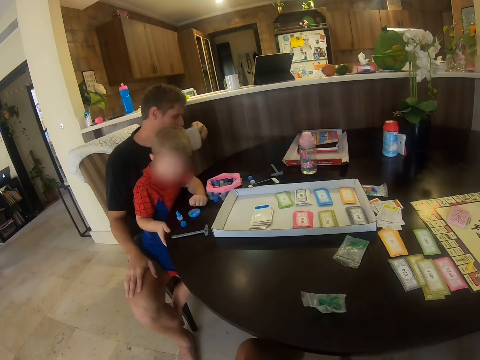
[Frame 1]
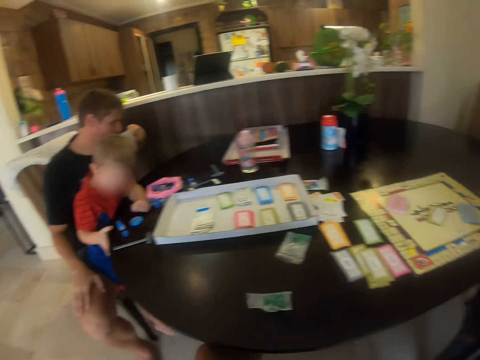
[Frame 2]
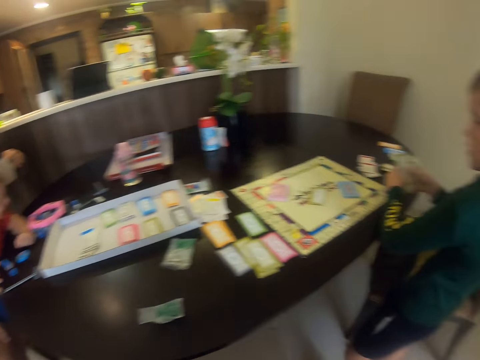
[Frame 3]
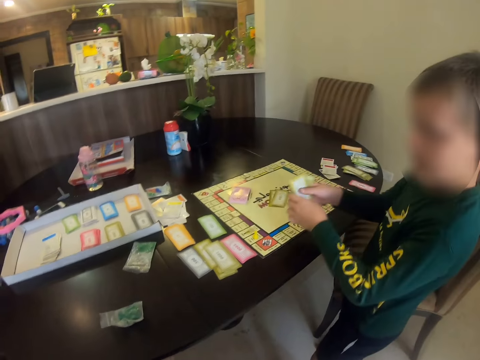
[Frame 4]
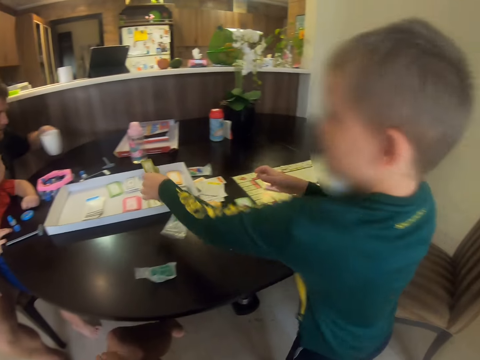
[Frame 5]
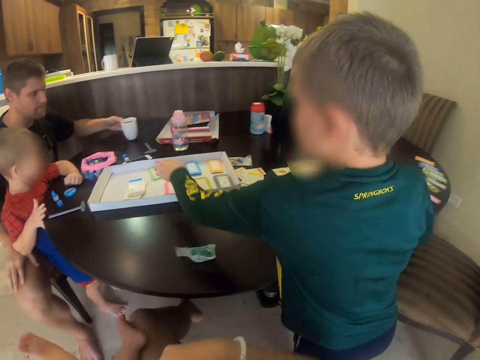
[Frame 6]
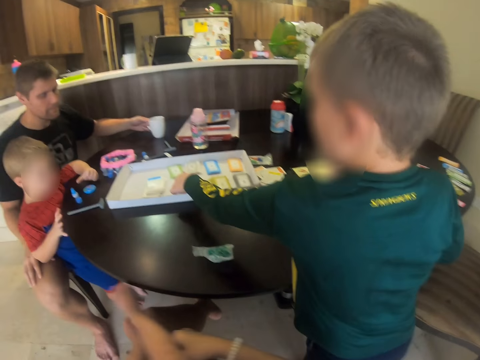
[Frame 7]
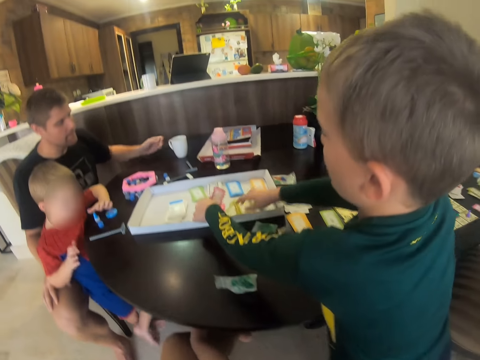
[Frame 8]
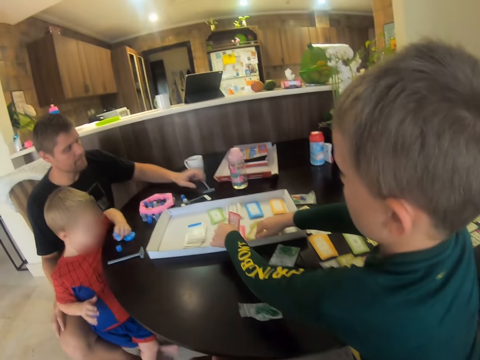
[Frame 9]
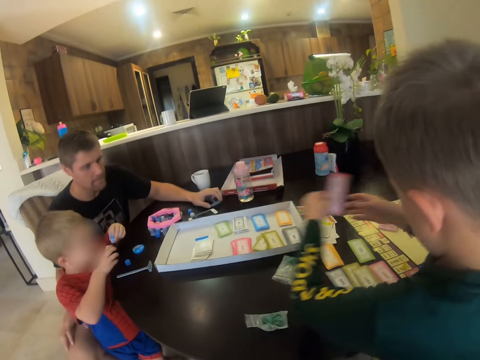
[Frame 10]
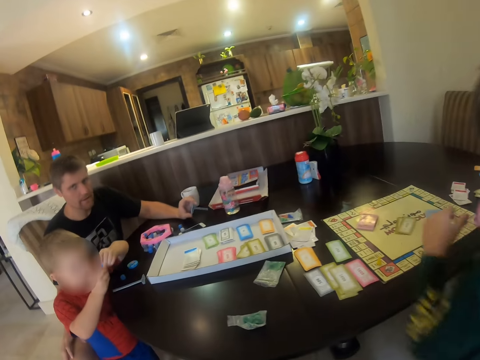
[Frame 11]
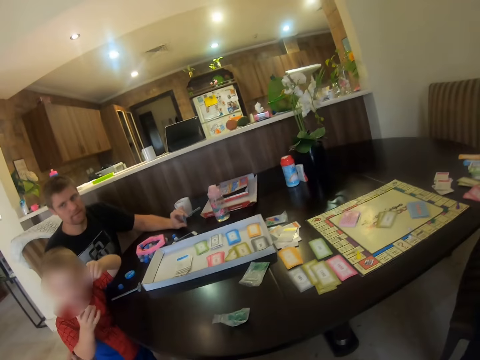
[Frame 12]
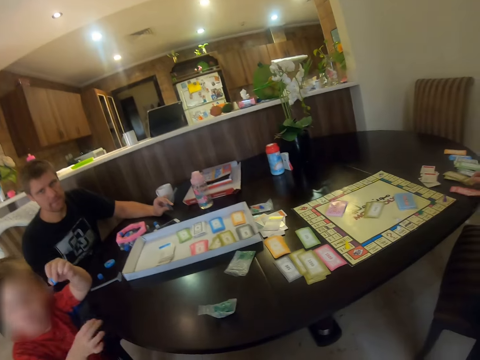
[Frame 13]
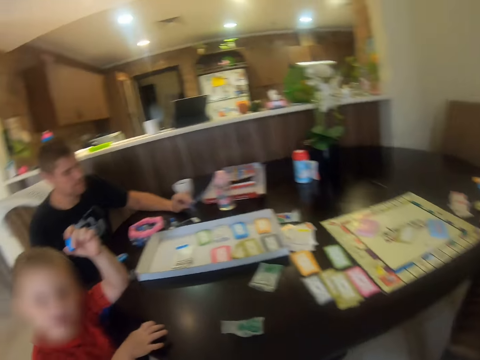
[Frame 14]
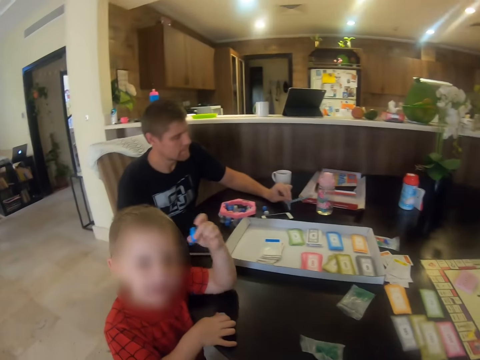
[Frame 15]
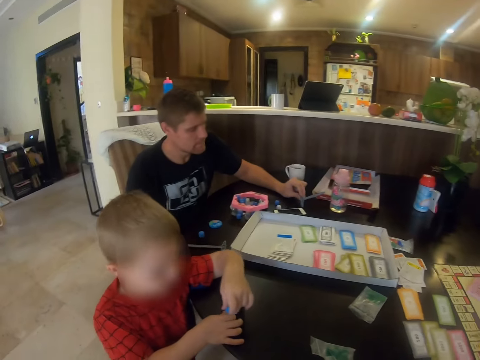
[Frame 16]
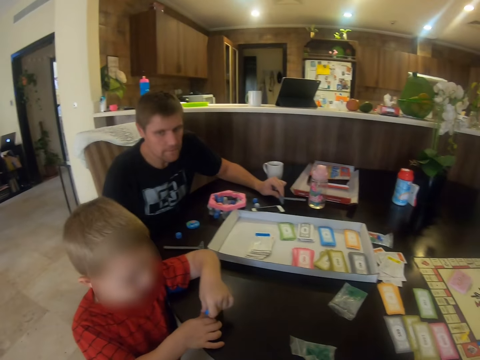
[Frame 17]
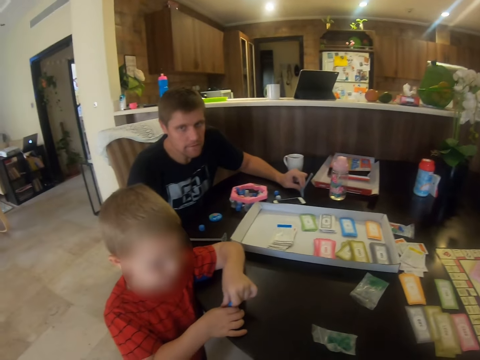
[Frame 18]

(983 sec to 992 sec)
A man drinks from the cup. A child puts the card in a box. The child places the cards in the table and picks other cards. The man picks a cellphone. Another child shows a toy to the camera wearer.
